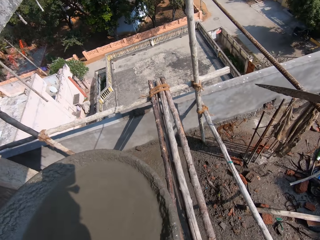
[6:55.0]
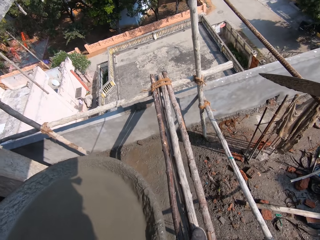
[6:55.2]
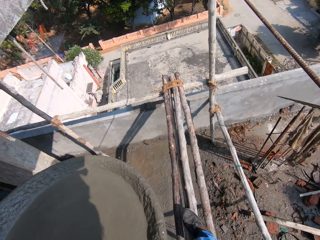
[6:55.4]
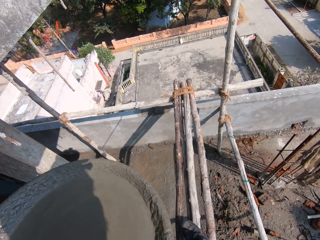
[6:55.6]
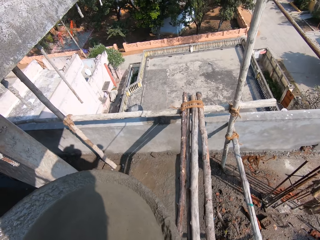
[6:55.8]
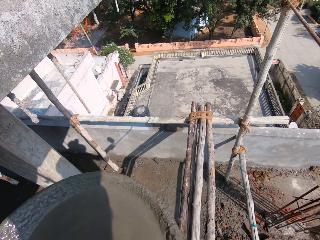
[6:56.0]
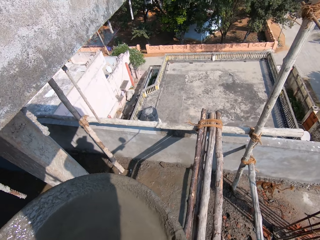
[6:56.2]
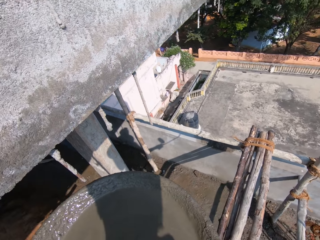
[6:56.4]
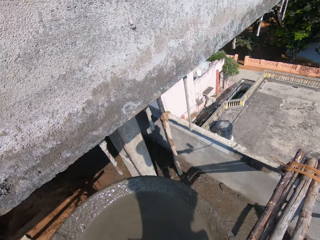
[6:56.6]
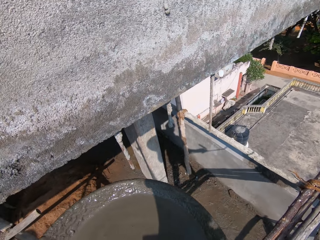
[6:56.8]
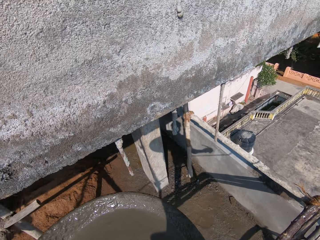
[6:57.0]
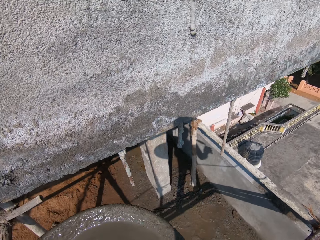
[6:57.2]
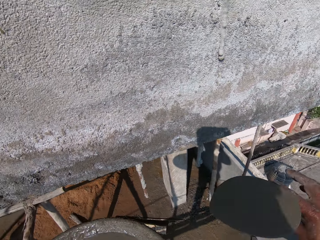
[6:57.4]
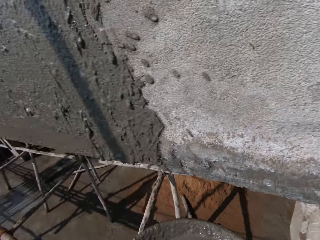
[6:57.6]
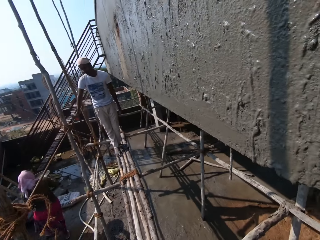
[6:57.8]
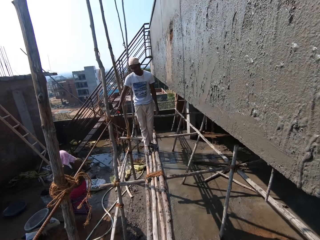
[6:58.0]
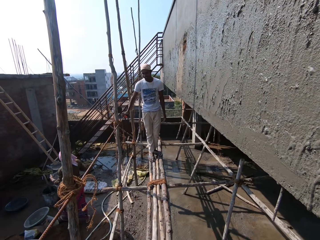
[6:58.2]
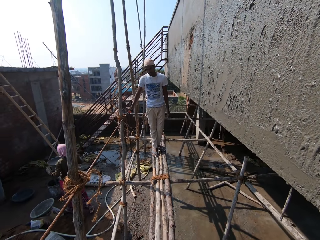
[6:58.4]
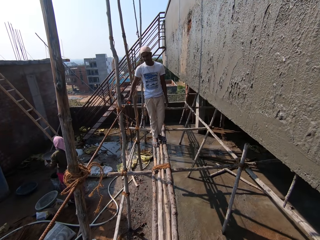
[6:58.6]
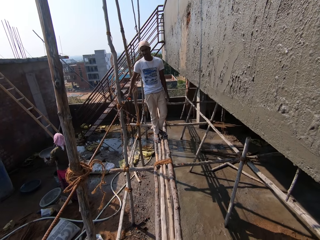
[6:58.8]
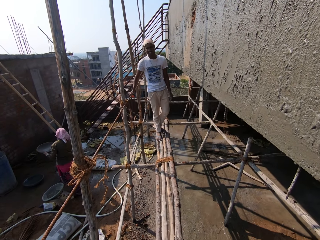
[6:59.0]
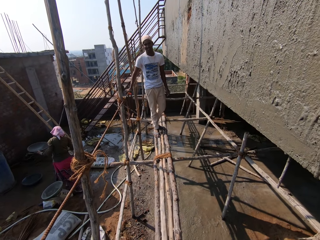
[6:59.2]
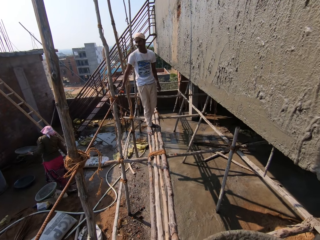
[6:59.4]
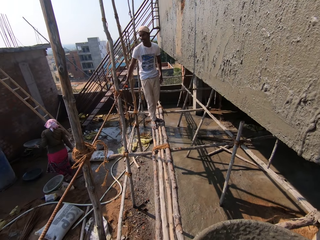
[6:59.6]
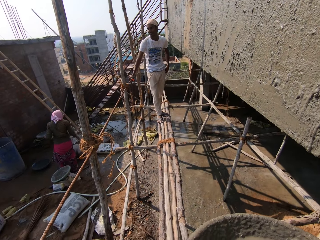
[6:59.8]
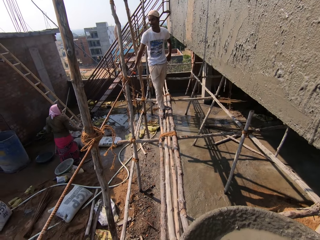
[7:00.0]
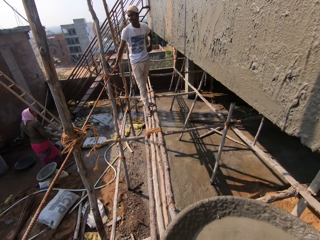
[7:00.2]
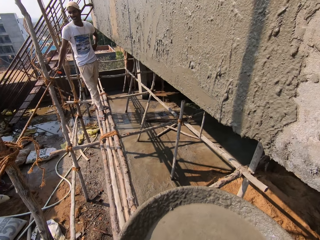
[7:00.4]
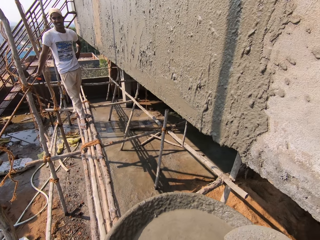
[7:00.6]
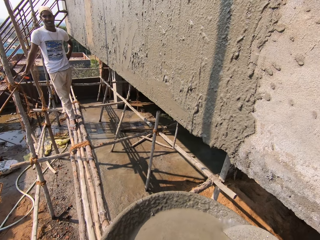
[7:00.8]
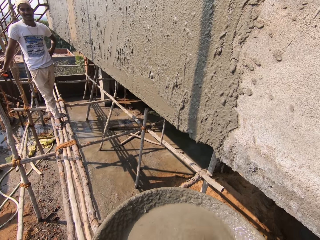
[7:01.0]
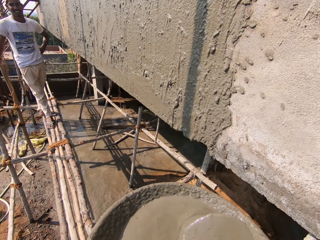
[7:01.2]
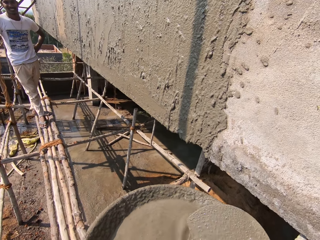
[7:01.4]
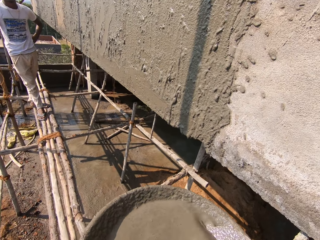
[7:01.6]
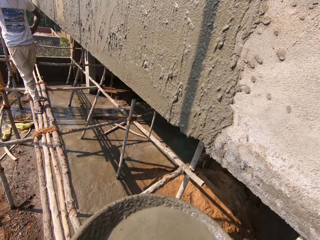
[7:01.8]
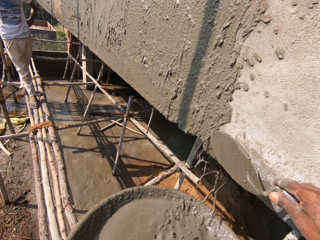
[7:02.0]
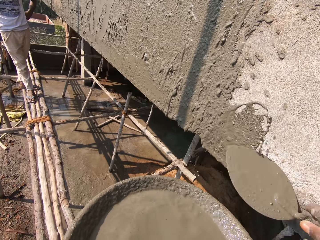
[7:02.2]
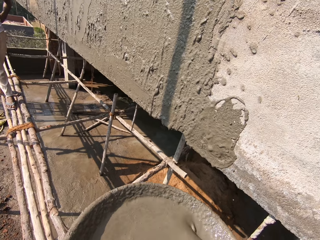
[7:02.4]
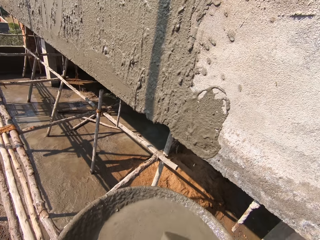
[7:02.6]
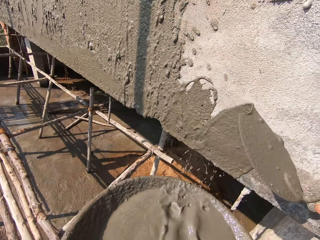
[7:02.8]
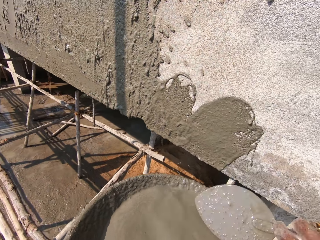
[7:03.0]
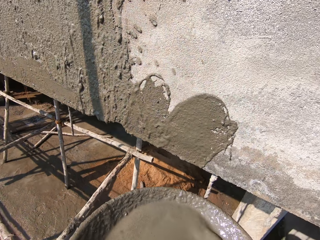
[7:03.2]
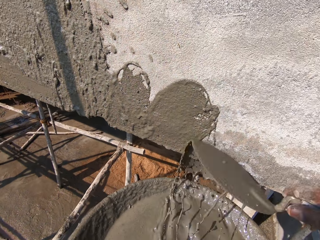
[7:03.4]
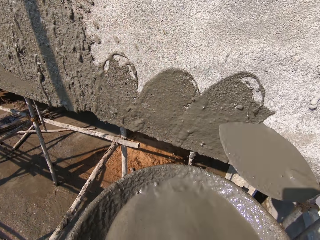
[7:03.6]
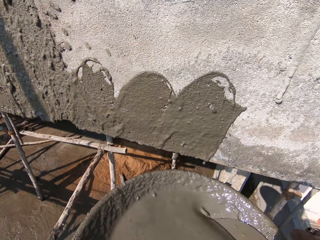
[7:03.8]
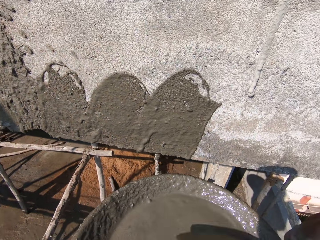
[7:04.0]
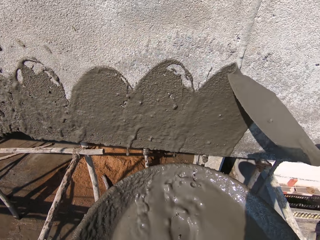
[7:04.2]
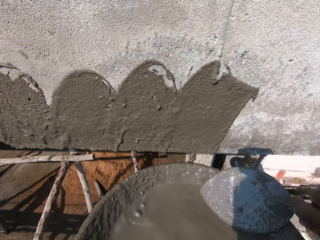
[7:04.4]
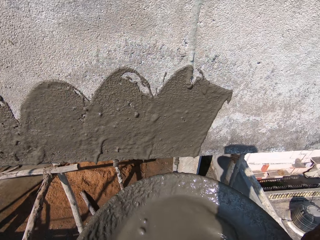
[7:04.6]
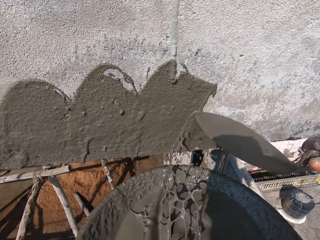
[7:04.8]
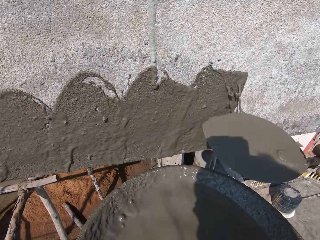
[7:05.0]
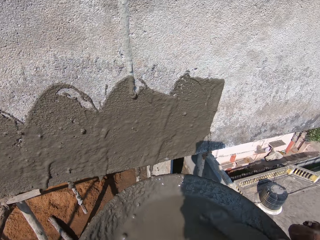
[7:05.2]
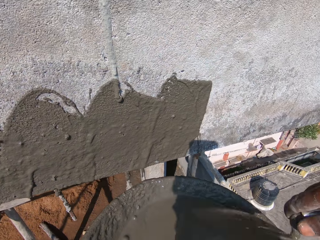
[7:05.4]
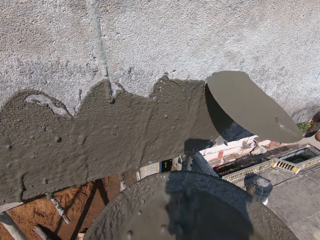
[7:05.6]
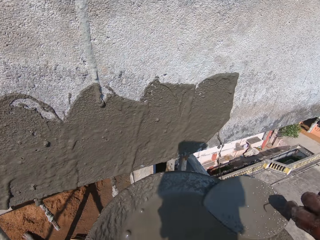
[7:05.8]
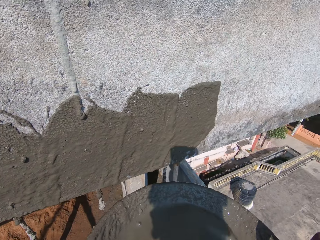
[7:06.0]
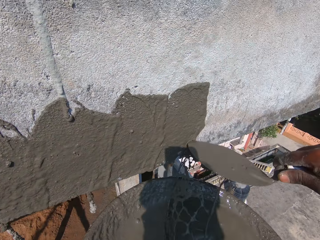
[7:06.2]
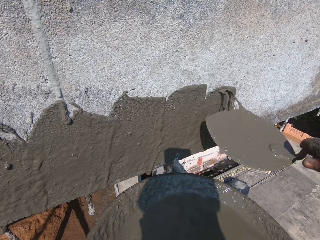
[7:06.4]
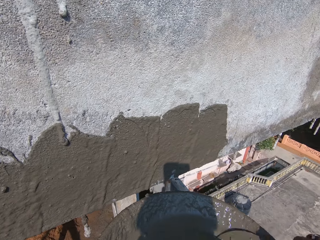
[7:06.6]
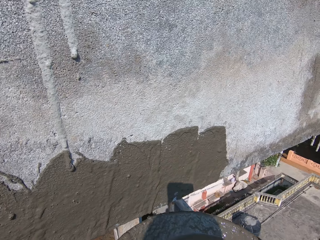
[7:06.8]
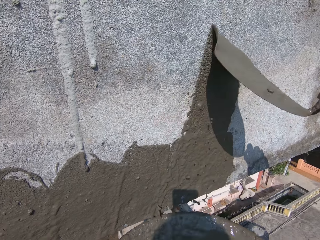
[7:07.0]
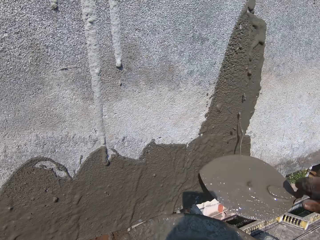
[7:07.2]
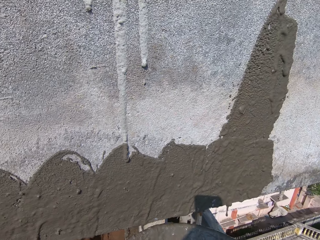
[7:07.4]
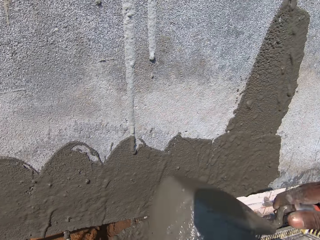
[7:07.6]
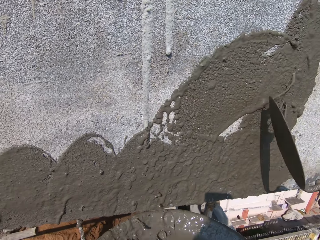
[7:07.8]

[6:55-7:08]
A man interacts with the camera wearer on the scaffolding. The camera wearer turns around. The man holds the iron on the scaffolding with his right hand. The man looks at the camera wearer. The camera wearer mixes the cement. He scoops concrete from the pan in his left hand on the wall with the brick trowel in his right hand. He pours cement on the wall.

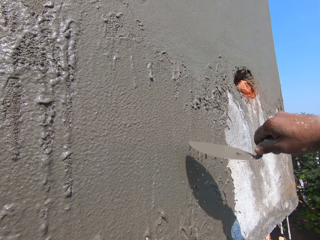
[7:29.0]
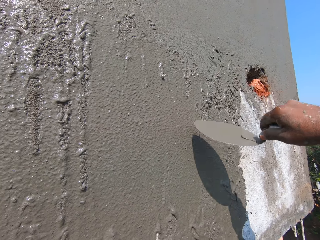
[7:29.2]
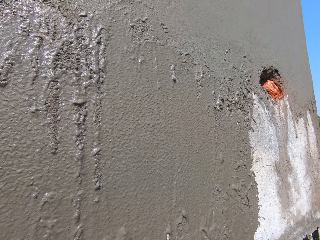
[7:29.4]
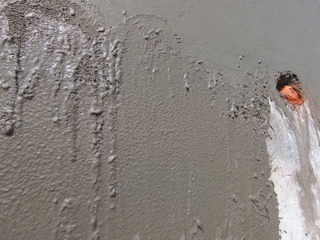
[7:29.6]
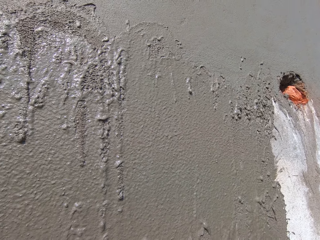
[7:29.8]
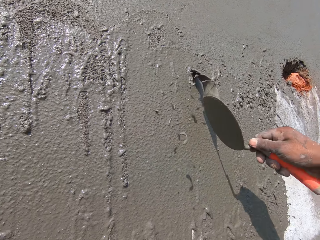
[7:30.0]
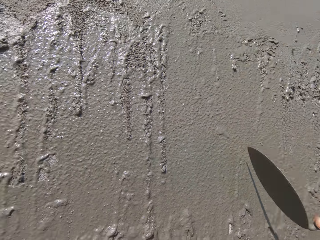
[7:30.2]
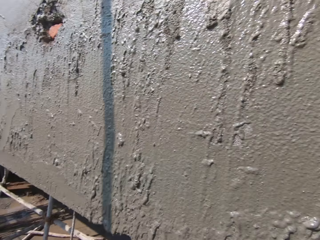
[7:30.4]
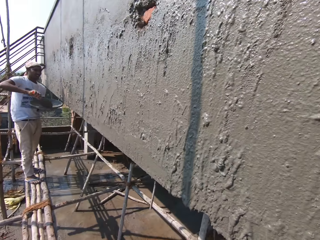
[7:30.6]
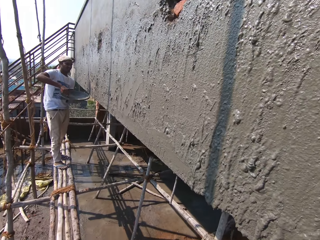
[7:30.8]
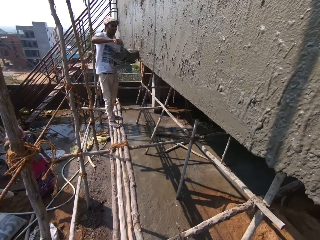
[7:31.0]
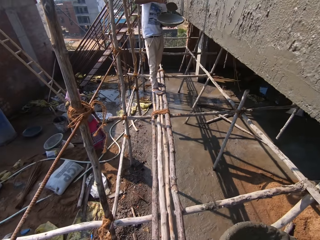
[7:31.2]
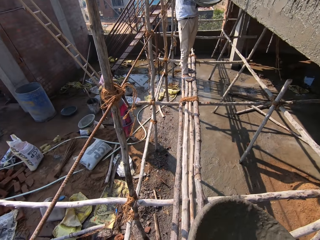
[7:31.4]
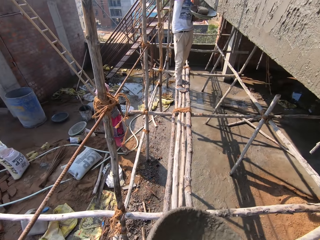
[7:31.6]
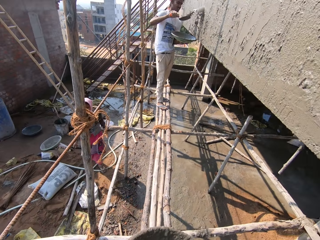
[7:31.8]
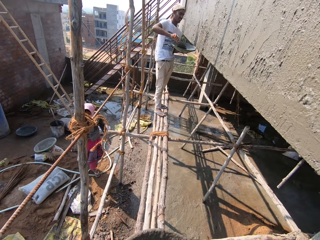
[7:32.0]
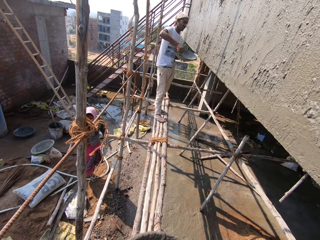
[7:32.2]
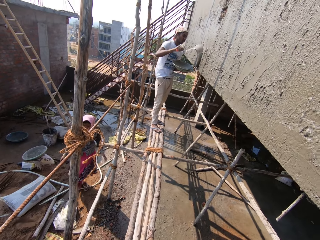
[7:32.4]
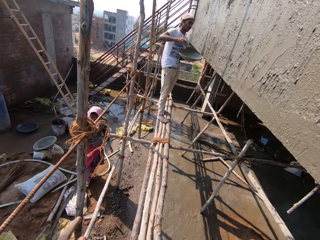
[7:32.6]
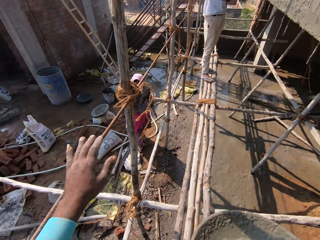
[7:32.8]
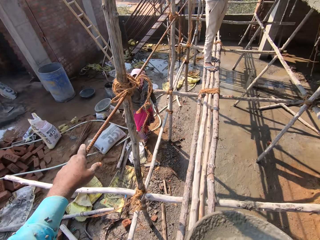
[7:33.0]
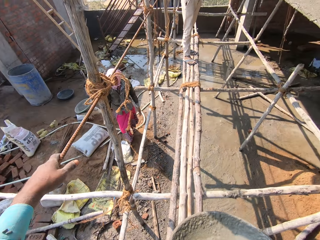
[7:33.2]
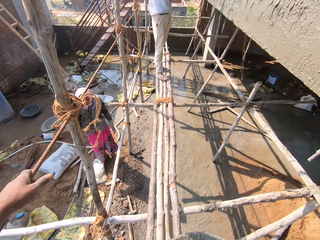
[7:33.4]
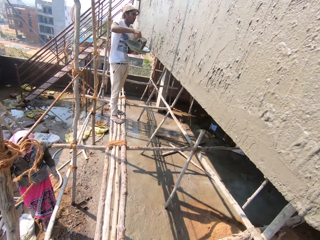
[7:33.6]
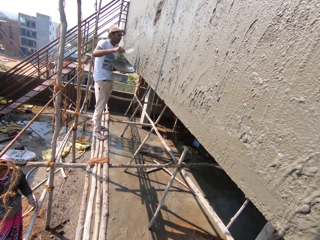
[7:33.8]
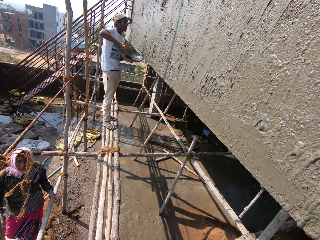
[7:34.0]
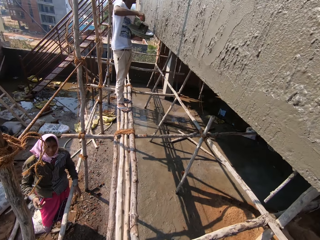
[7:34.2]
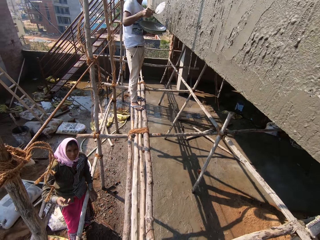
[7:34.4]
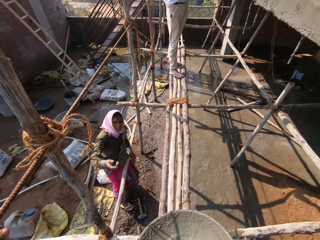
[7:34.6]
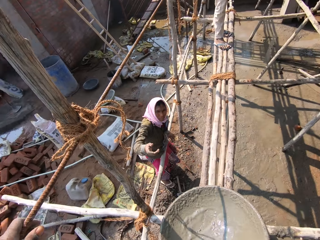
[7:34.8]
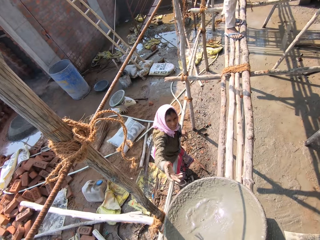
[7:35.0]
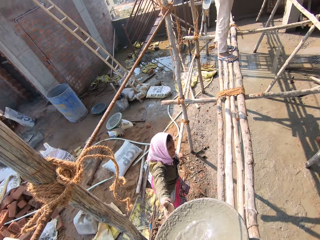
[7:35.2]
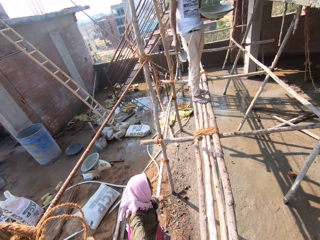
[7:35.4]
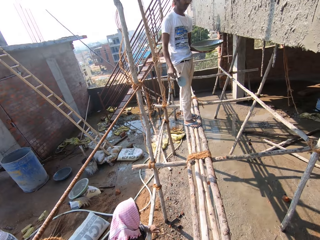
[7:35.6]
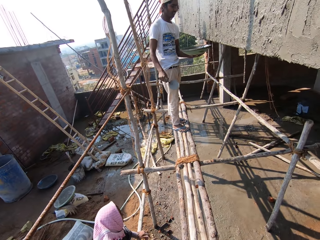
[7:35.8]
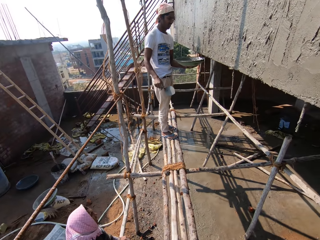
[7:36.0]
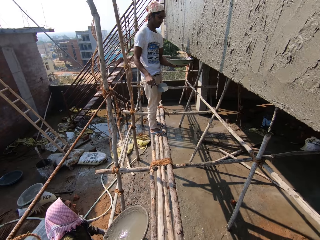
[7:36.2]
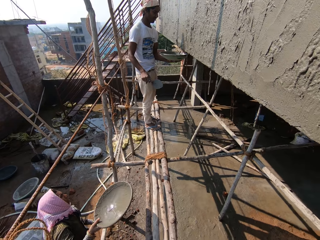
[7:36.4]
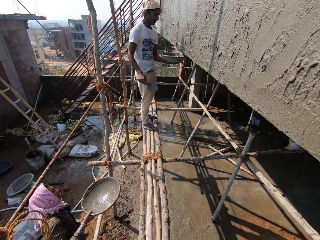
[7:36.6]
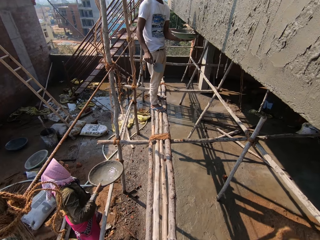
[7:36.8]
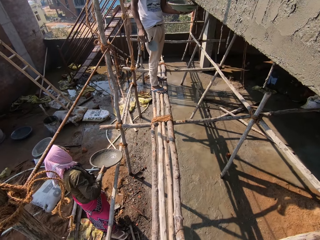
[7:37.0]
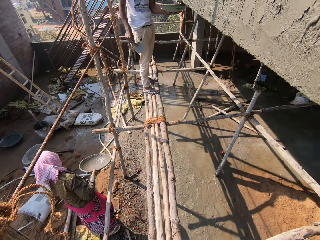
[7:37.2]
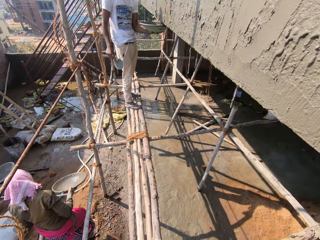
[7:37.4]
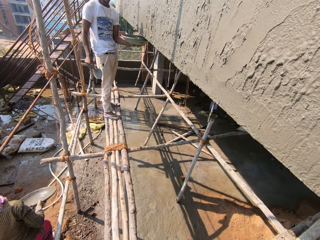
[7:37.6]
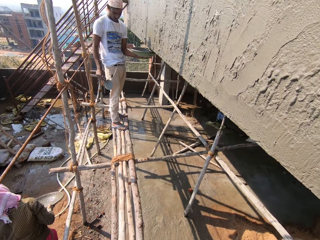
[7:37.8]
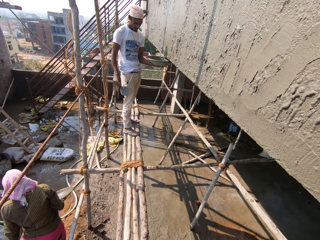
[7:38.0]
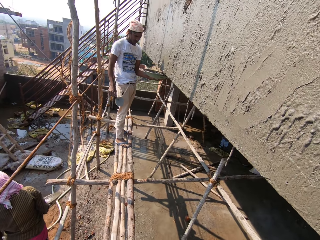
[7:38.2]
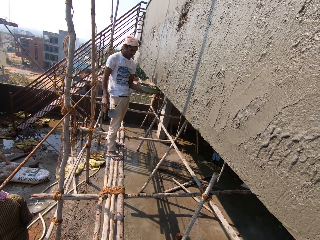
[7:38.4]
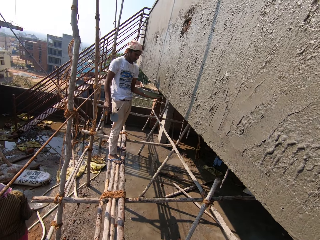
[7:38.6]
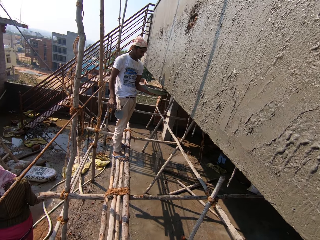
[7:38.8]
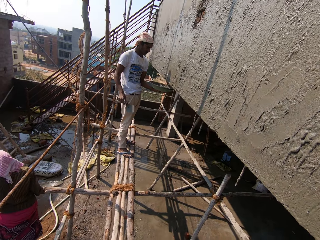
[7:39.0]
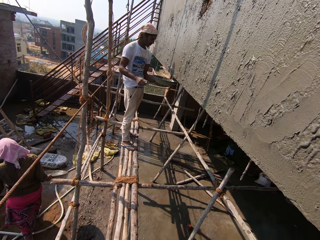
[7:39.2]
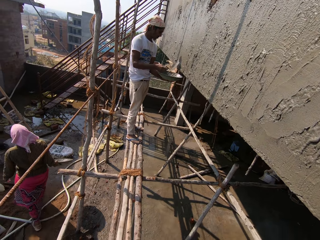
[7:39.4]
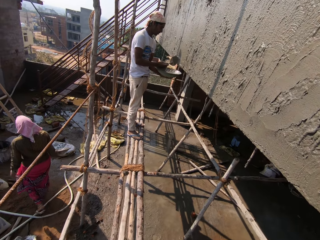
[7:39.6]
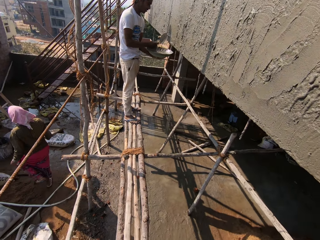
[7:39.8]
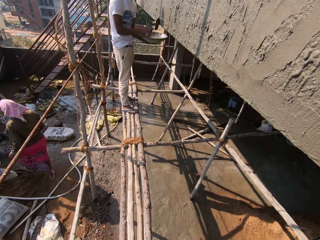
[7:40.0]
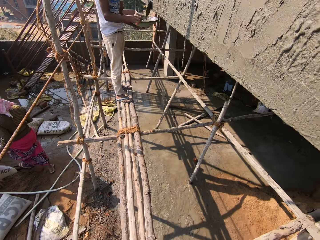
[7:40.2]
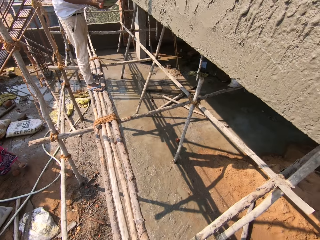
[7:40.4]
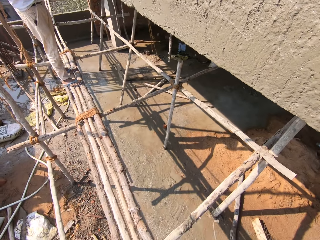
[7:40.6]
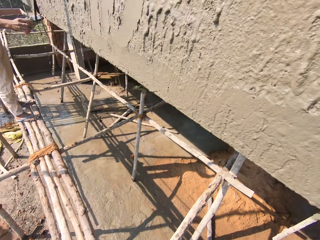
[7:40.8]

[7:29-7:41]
The camera wearer turns around. A man scoops concrete from the pan in his left hand on the wall with the brick trowel in his right hand. He scoops concrete again. The camera wearer holds the iron on the scaffolding with his left hand. A woman walks towards the camera wearer. The camera wearer gives the pan or basin to the woman with his right hand. The woman receives the pan from the camera wearer with her right hand. She walks away with the basin. The man smoothens the concrete on the wall with the brick trowel in his right hand. The camera wearer turns around.
